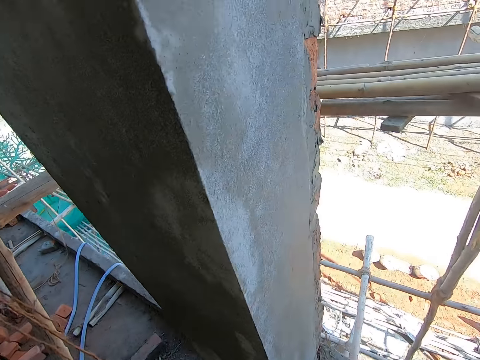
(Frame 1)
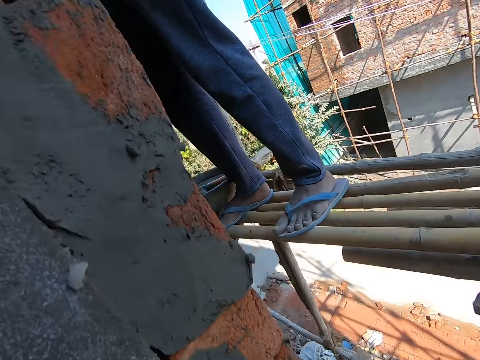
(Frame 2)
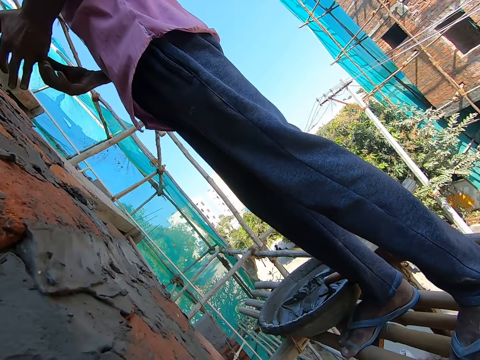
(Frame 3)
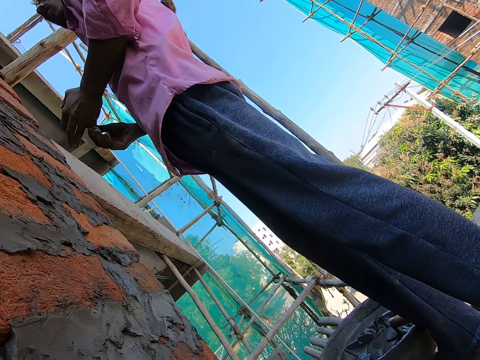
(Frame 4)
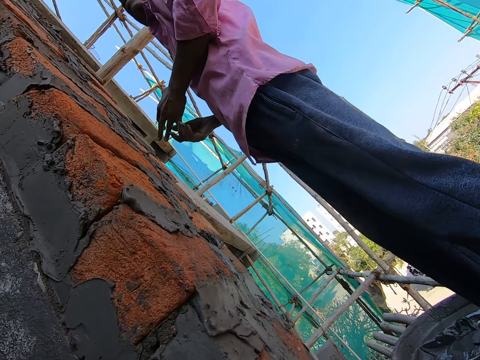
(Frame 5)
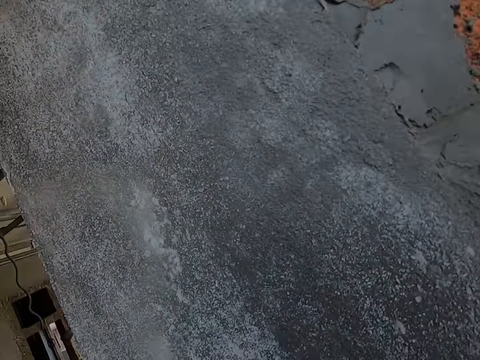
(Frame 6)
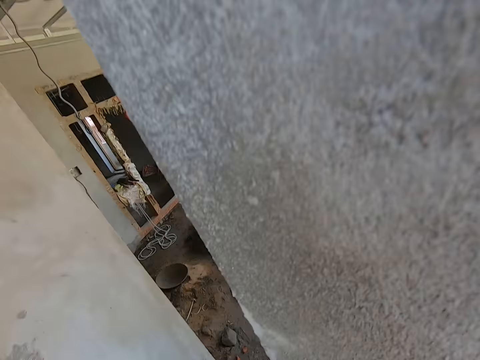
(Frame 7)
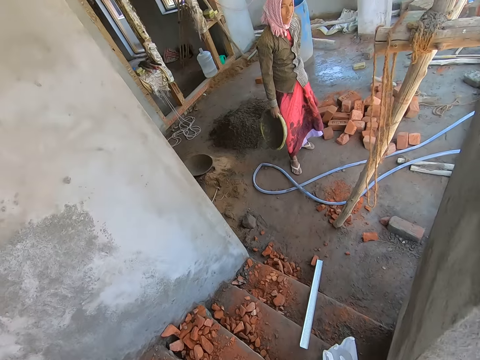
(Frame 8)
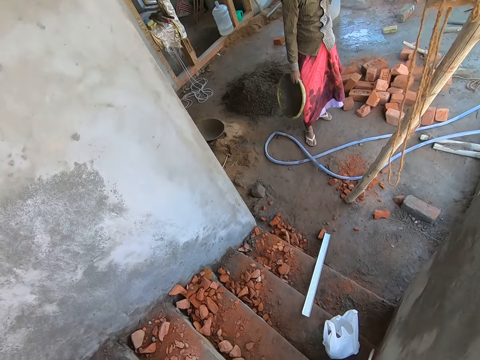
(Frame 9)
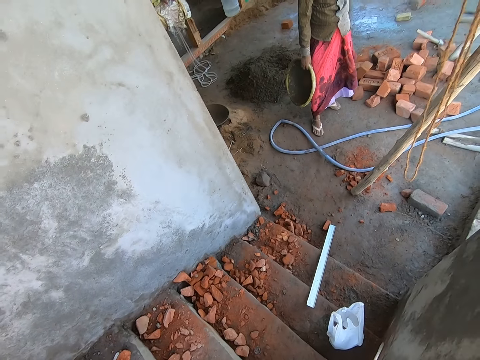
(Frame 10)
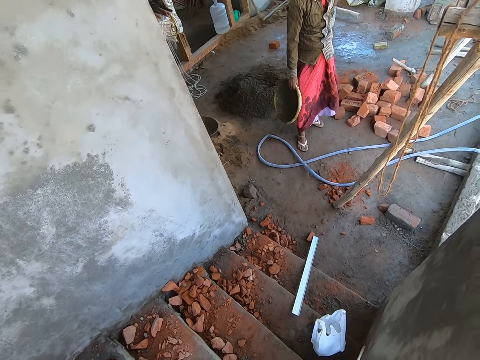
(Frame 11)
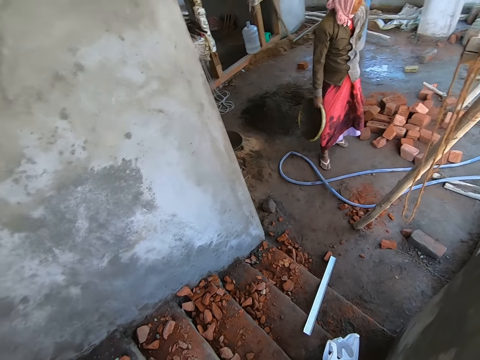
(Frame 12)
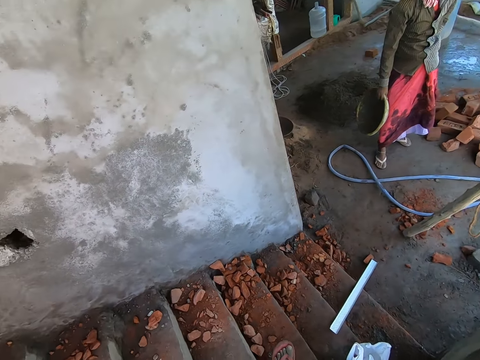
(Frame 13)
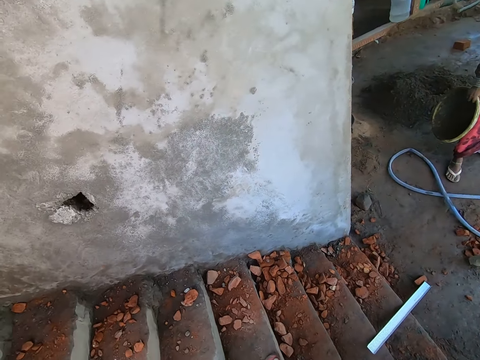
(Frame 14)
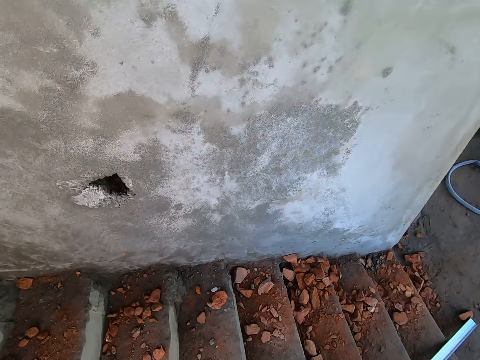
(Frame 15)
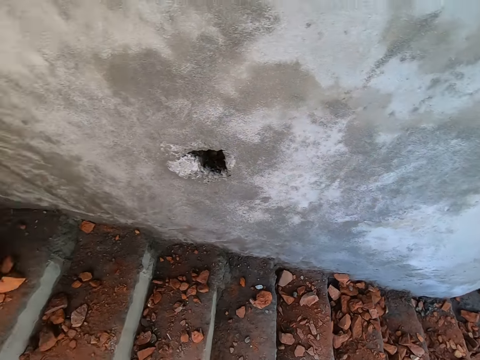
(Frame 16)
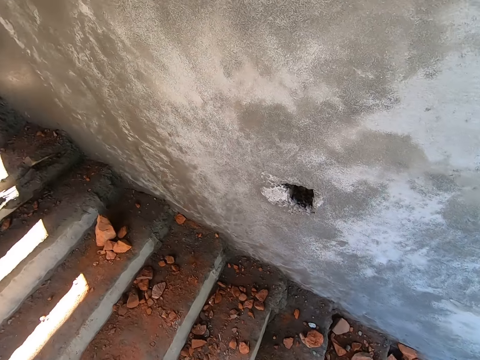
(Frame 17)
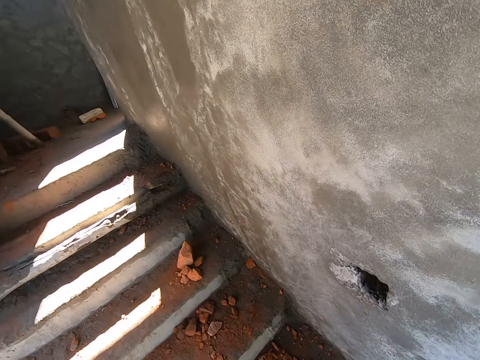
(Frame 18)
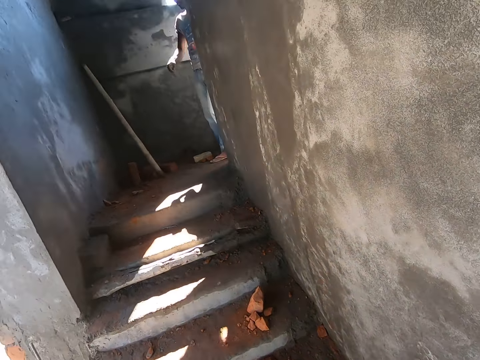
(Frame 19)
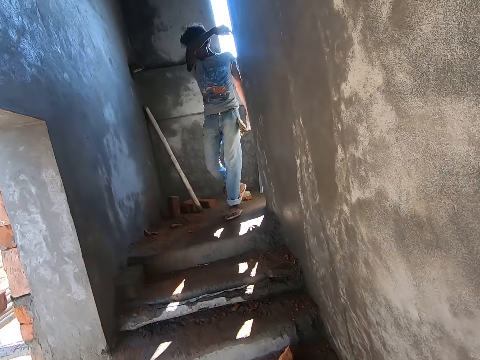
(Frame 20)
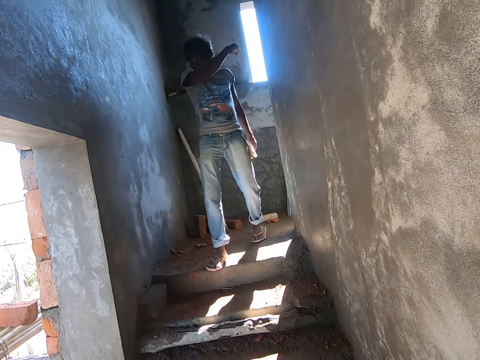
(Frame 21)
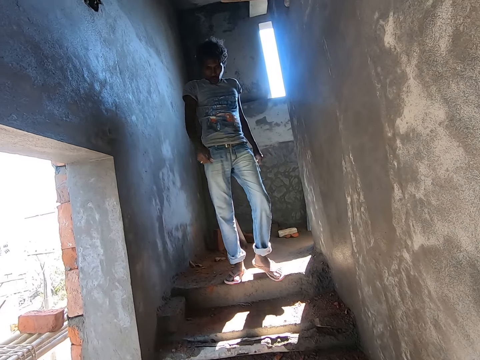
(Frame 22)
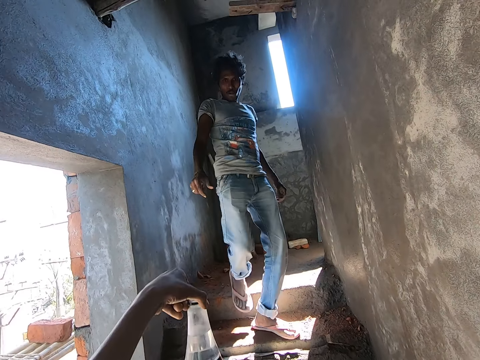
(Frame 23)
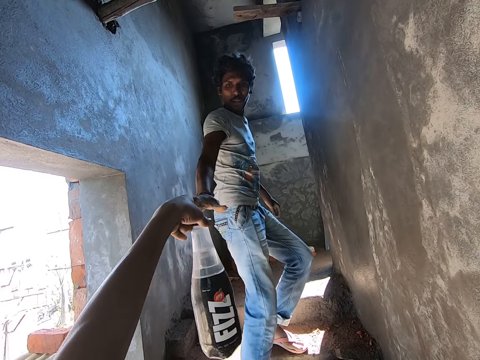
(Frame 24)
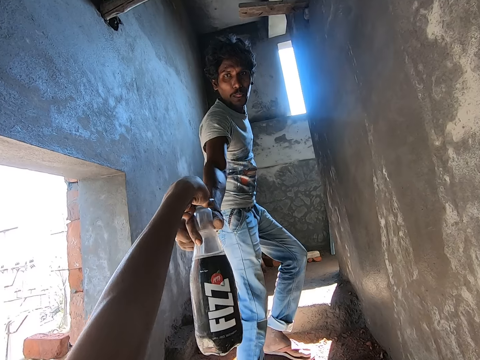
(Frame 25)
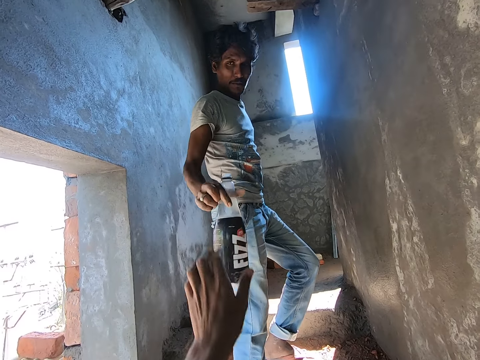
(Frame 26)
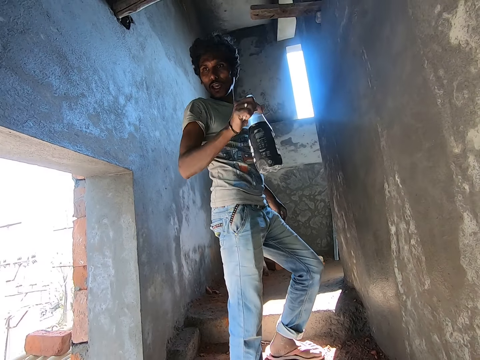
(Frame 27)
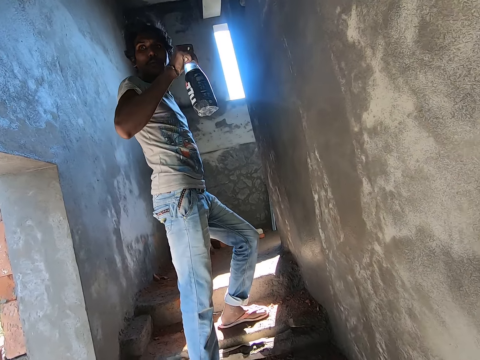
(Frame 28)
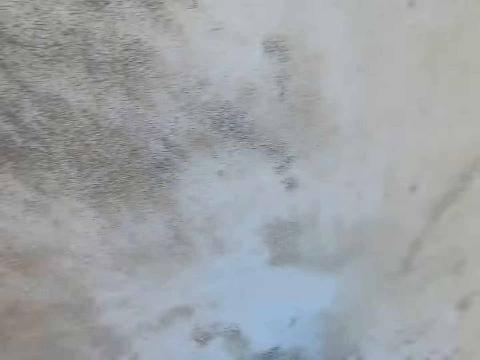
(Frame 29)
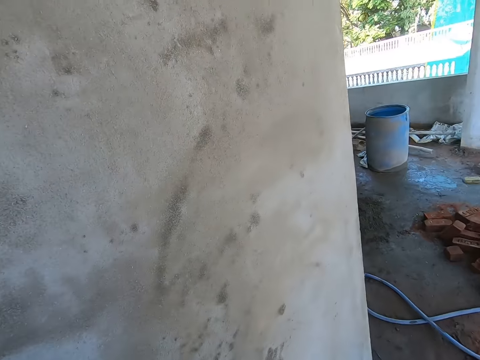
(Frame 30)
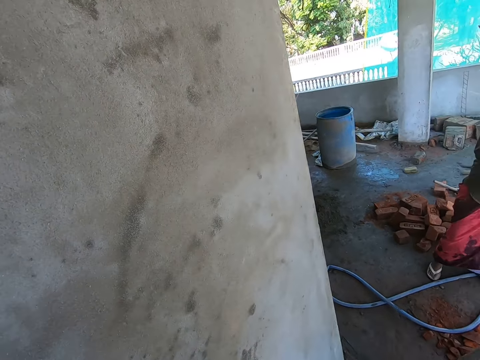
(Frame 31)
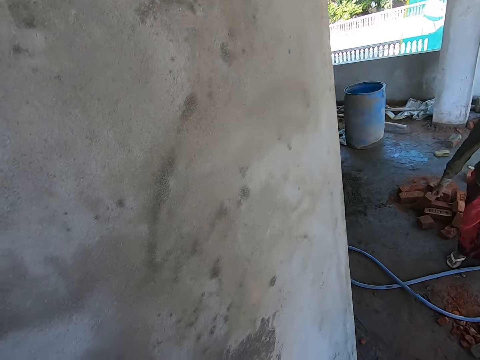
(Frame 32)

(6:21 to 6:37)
The camera wearer looks around. A man rubs his nose with his right hand. The camera wearer gives the man a bottle of water with his left hand. He interacts with a person. The man converses with another man. The camera wearer converses with a woman.

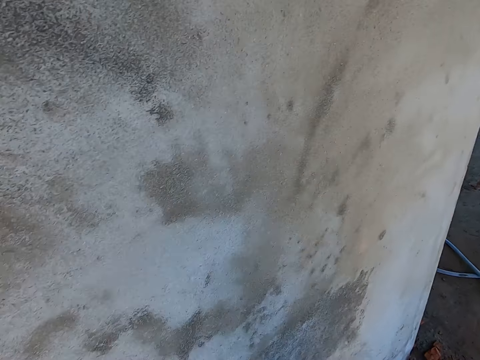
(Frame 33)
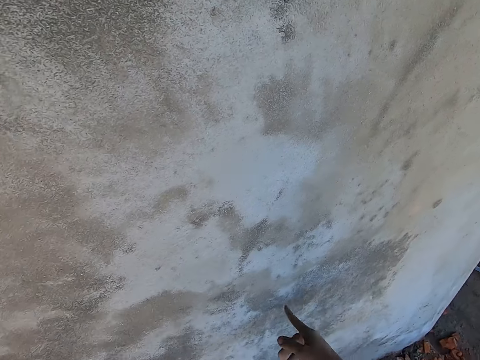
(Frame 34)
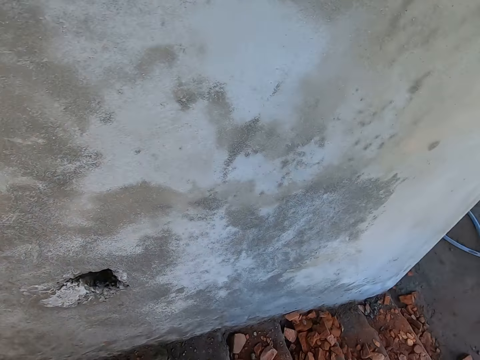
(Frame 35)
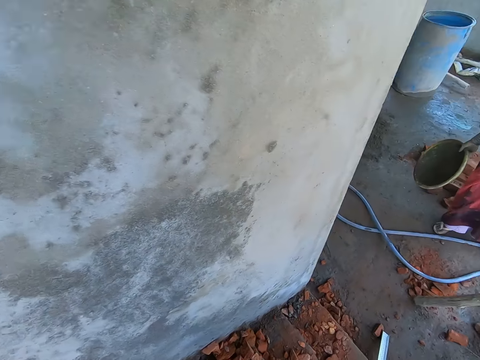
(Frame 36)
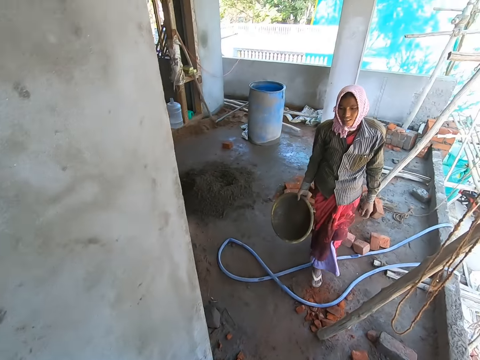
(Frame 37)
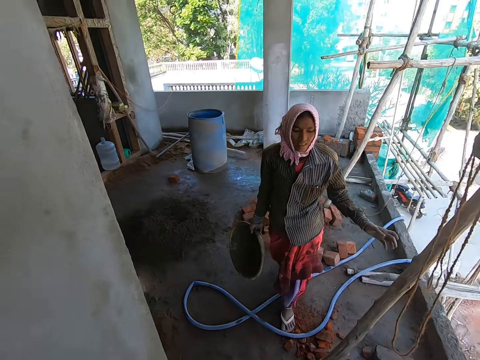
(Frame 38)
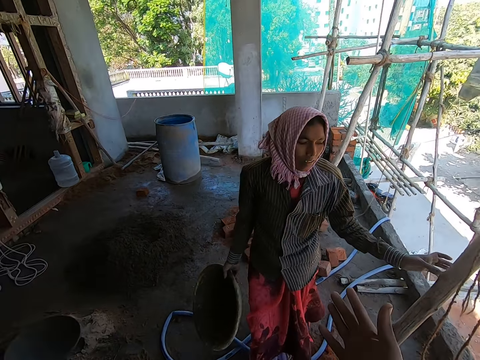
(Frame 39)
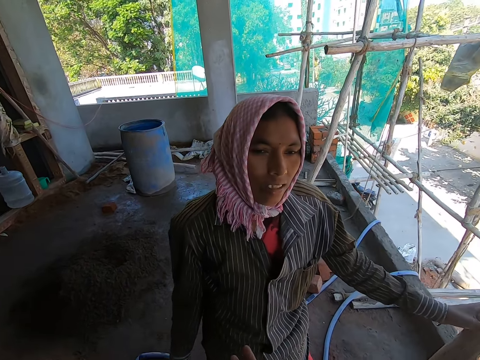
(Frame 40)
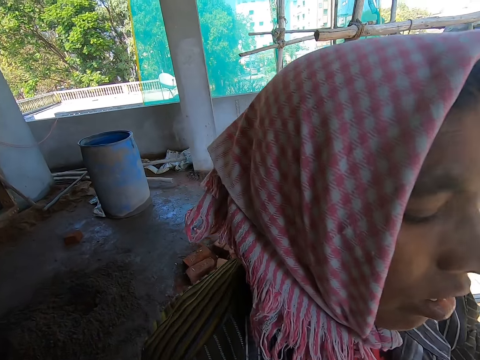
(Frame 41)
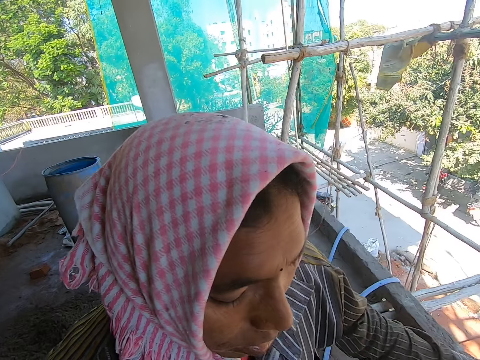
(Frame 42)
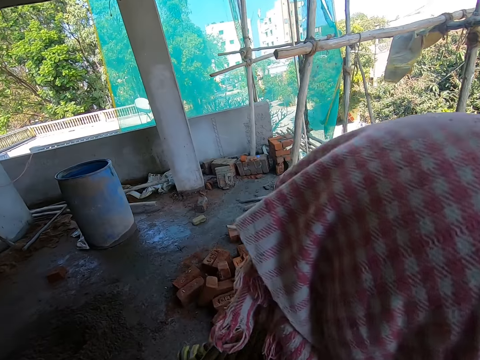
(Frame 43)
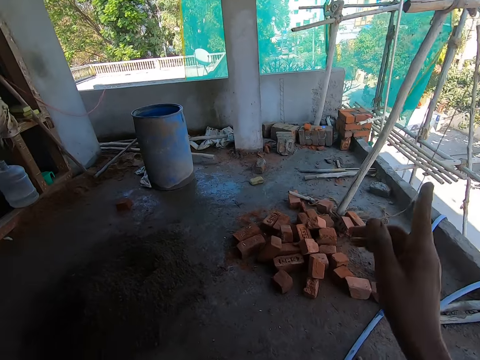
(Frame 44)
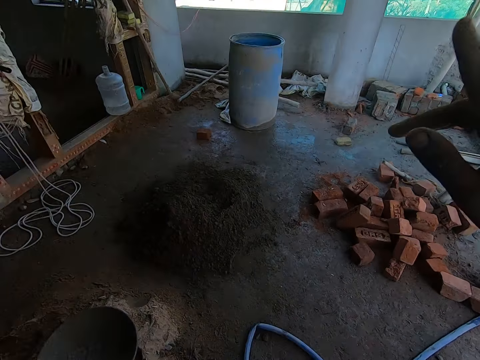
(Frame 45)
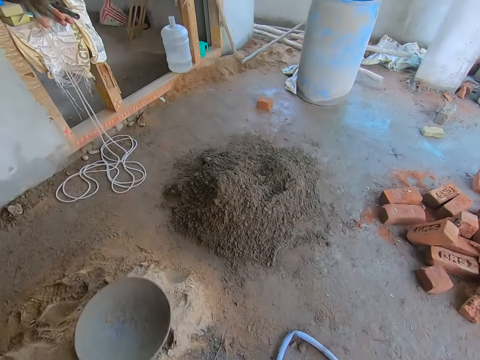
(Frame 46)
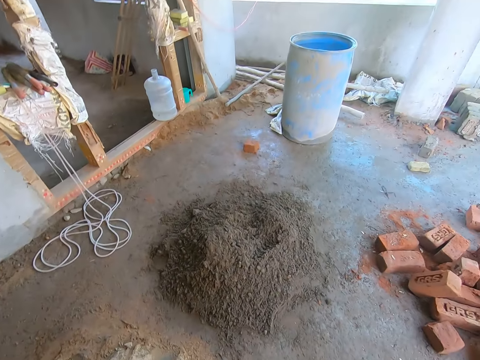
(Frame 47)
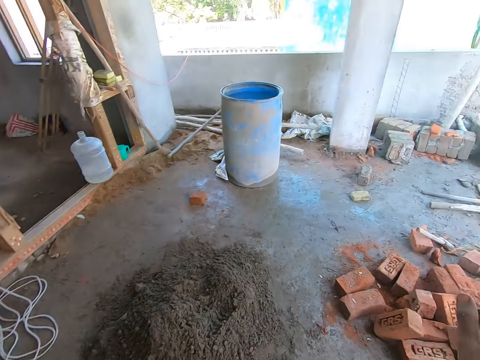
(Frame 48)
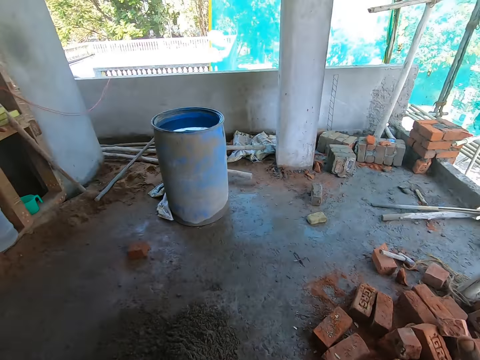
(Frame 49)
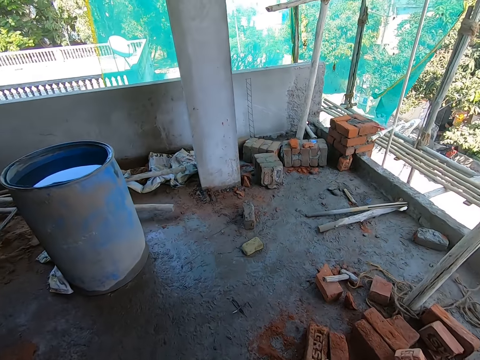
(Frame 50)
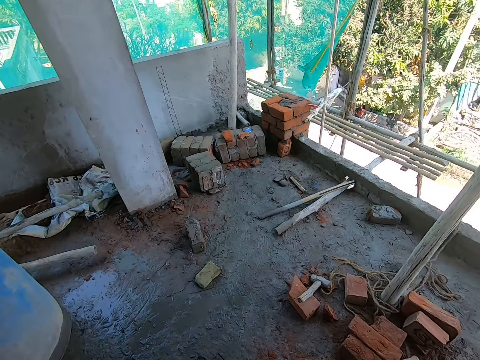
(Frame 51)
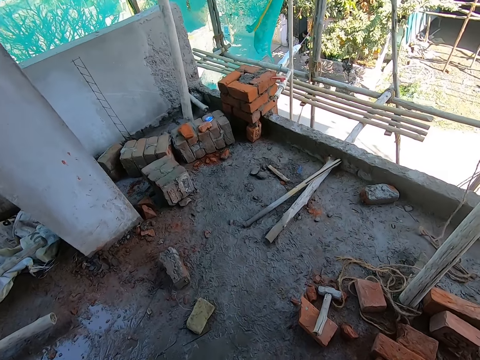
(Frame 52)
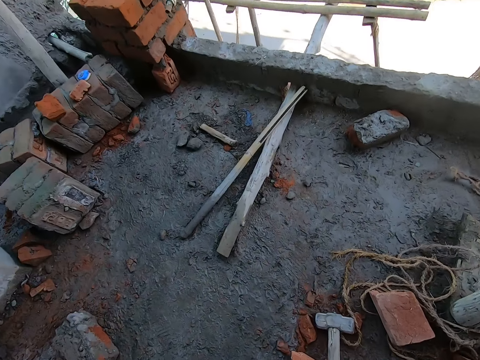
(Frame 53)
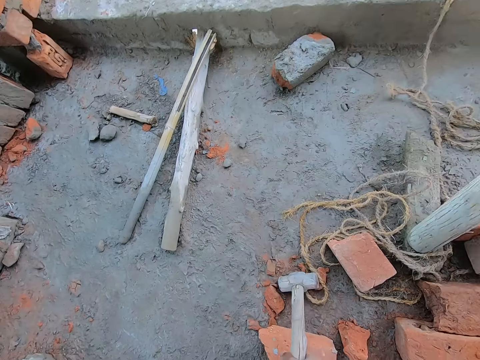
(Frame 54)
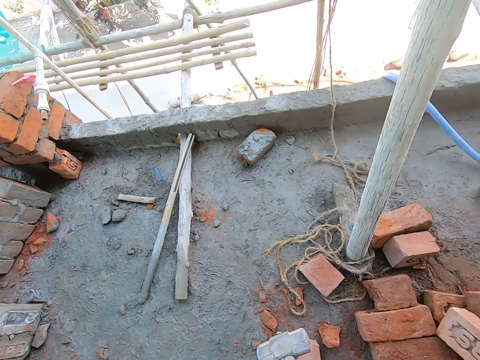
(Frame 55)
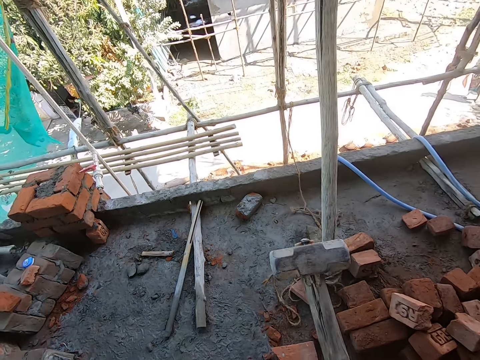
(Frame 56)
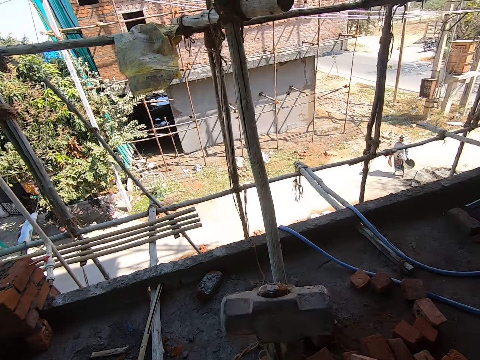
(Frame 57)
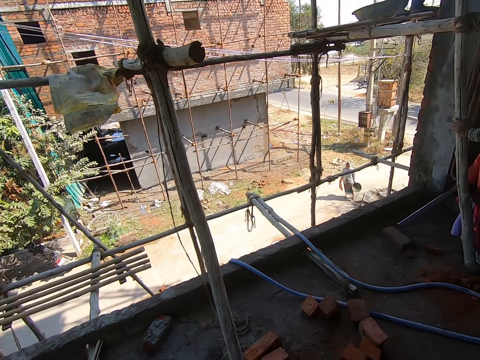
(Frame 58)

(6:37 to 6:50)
The camera wearer rubs the wall with his right hand. He climbs down the stairway. He looks around. The woman holds a pole with her left hand. The camera wearer walks past the woman. He picks up a hammer from the ground with his right hand.
